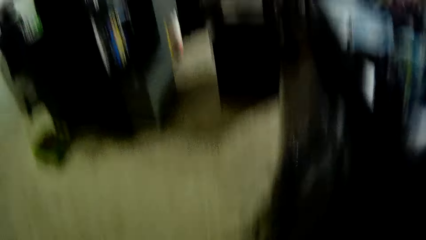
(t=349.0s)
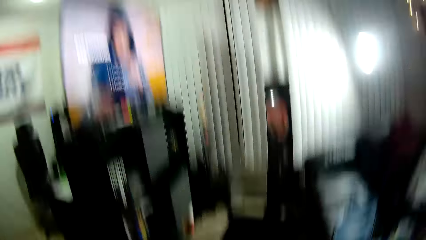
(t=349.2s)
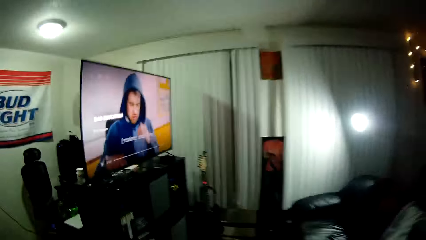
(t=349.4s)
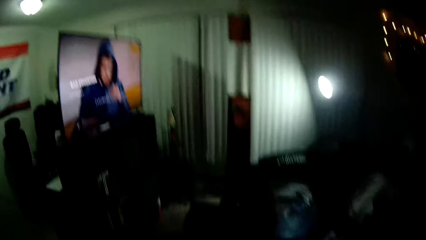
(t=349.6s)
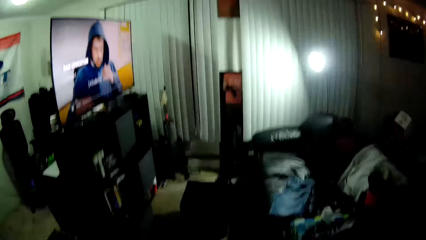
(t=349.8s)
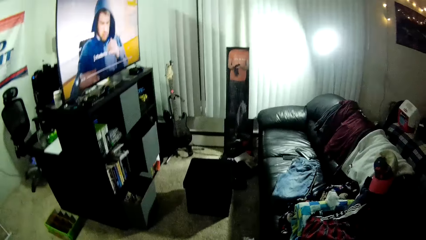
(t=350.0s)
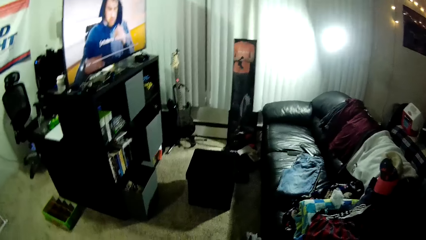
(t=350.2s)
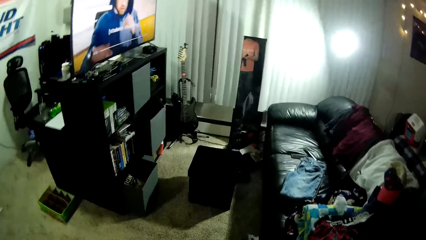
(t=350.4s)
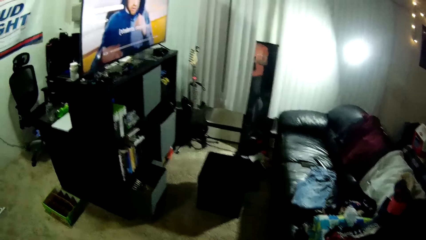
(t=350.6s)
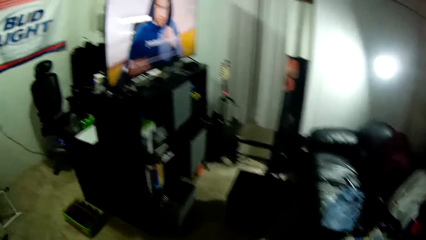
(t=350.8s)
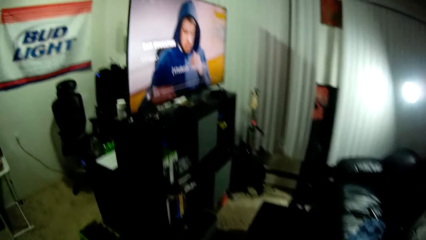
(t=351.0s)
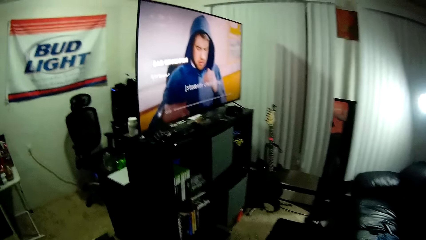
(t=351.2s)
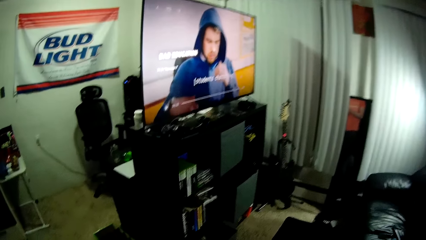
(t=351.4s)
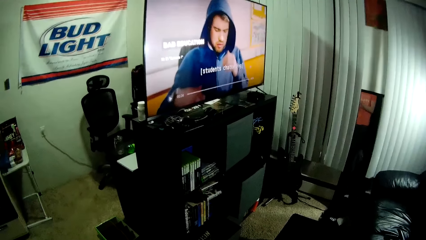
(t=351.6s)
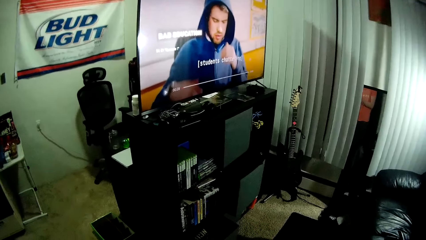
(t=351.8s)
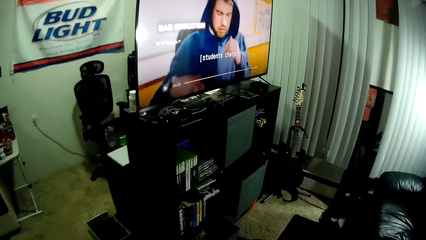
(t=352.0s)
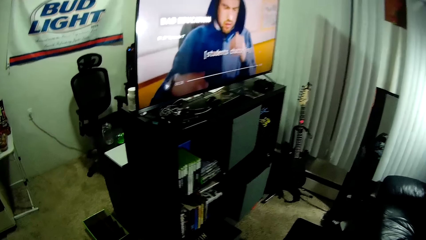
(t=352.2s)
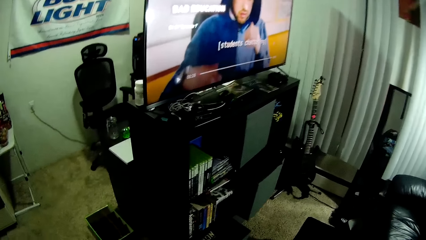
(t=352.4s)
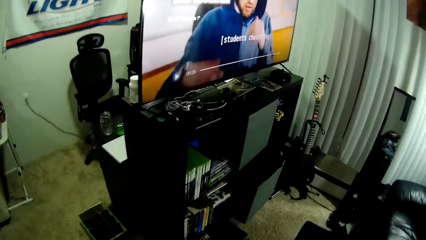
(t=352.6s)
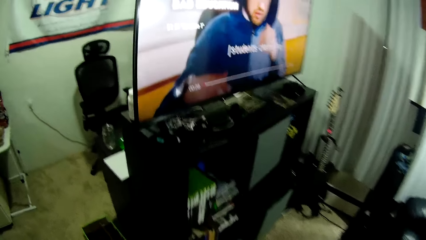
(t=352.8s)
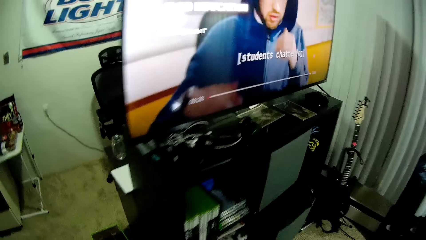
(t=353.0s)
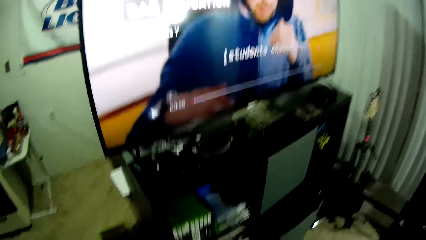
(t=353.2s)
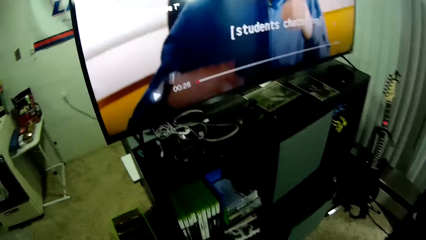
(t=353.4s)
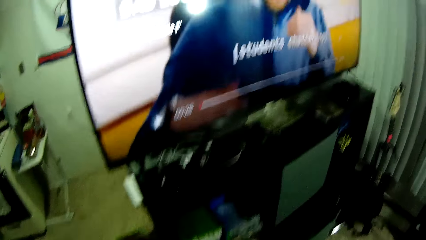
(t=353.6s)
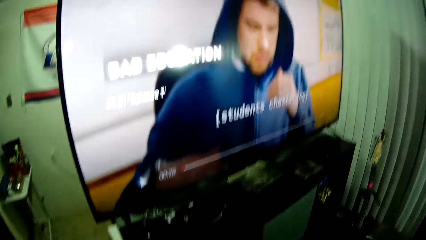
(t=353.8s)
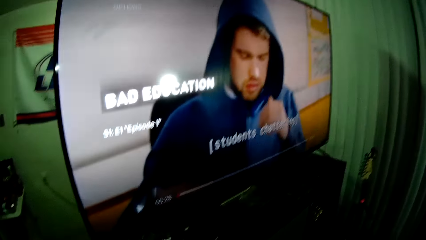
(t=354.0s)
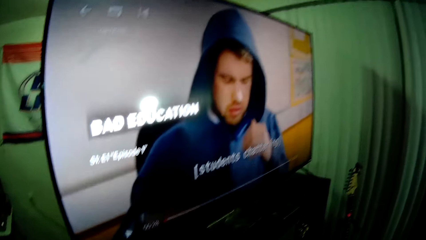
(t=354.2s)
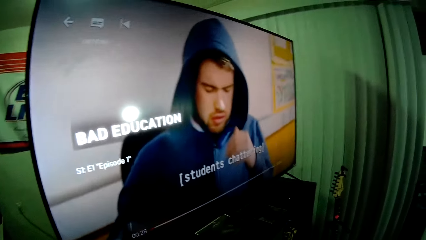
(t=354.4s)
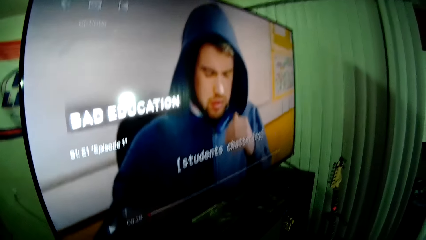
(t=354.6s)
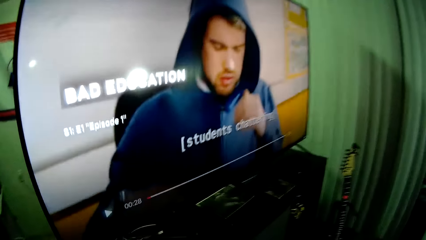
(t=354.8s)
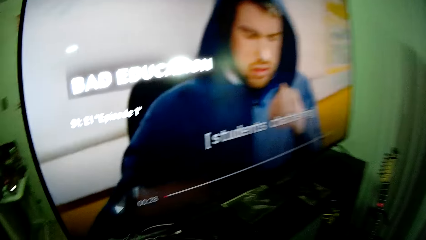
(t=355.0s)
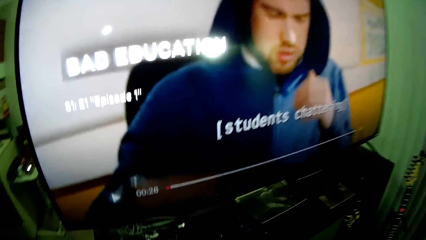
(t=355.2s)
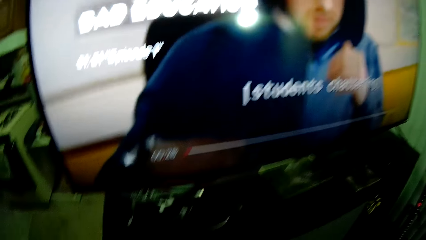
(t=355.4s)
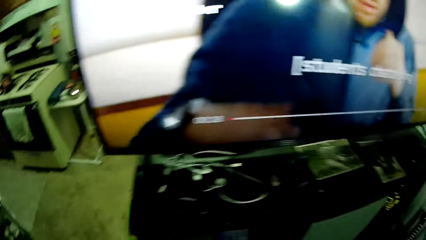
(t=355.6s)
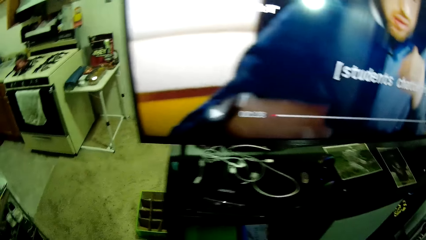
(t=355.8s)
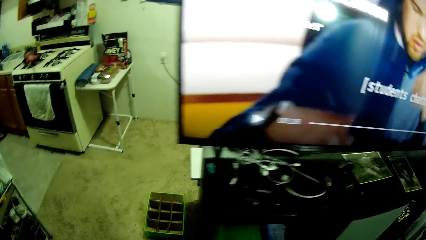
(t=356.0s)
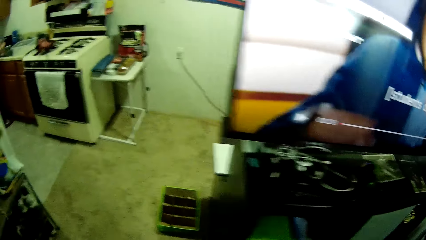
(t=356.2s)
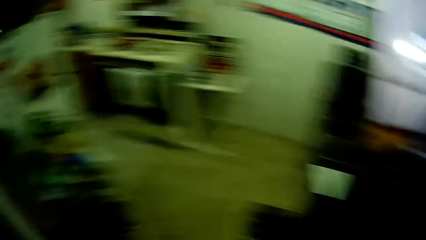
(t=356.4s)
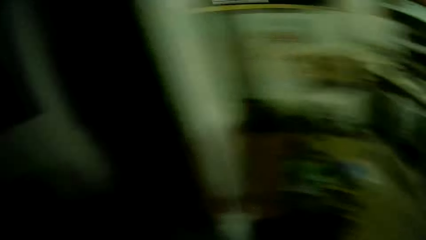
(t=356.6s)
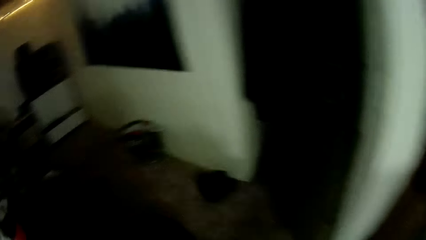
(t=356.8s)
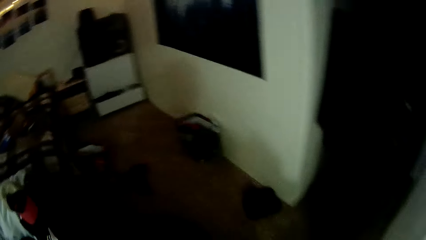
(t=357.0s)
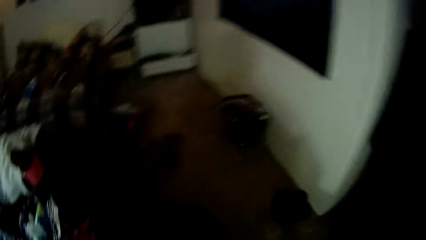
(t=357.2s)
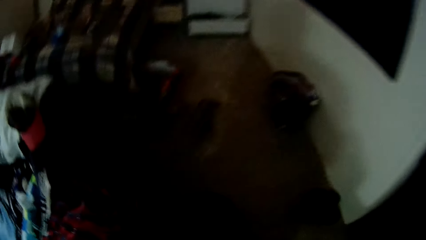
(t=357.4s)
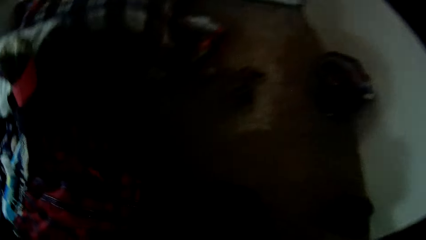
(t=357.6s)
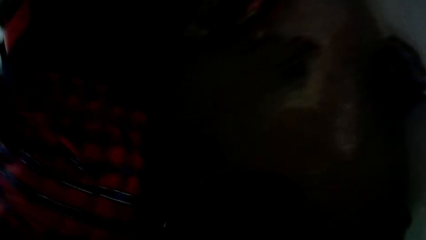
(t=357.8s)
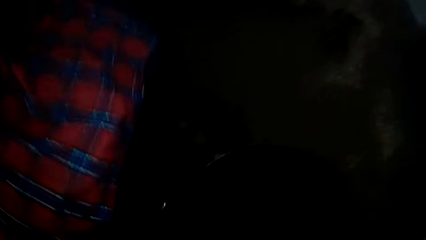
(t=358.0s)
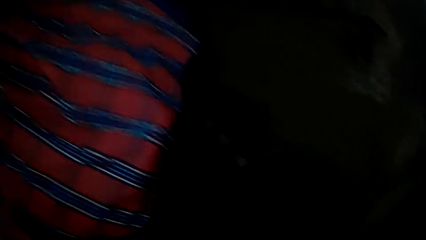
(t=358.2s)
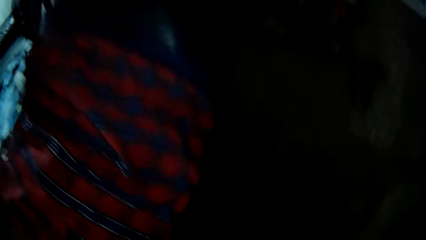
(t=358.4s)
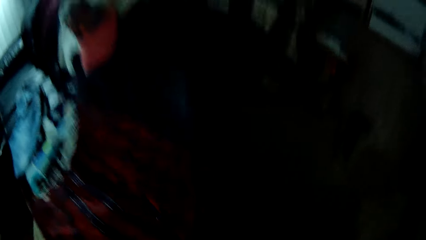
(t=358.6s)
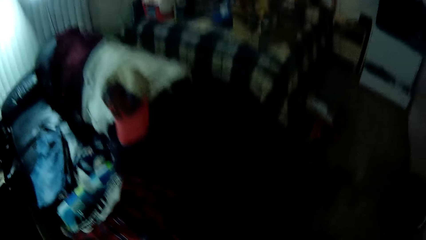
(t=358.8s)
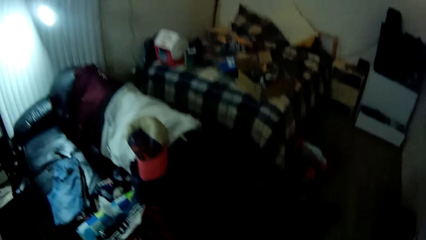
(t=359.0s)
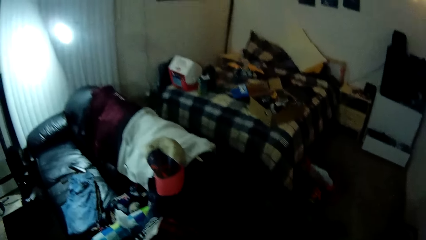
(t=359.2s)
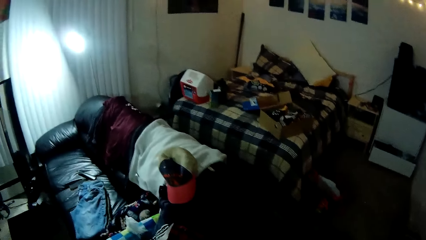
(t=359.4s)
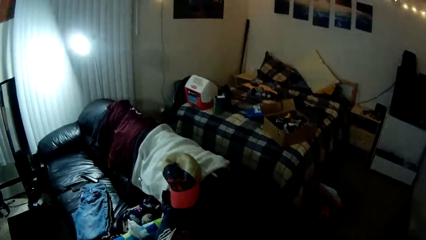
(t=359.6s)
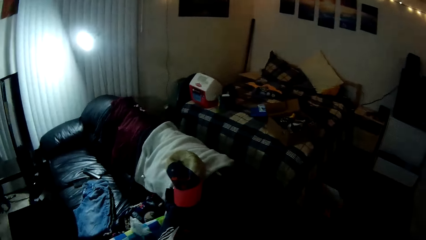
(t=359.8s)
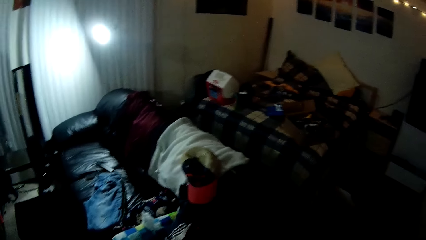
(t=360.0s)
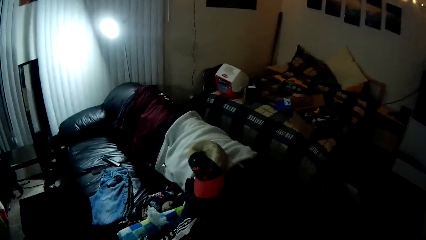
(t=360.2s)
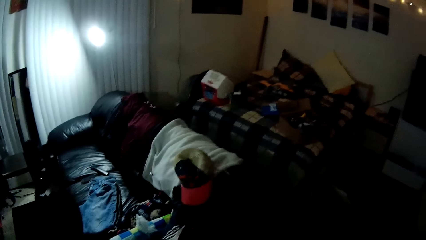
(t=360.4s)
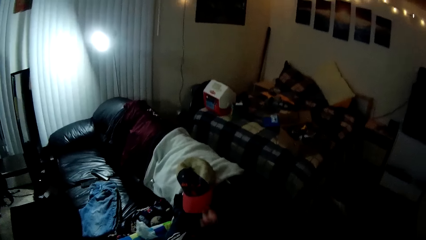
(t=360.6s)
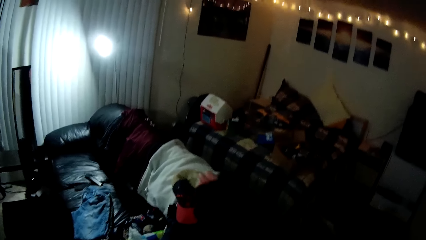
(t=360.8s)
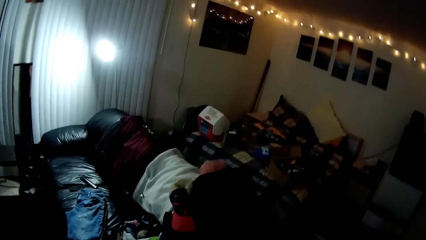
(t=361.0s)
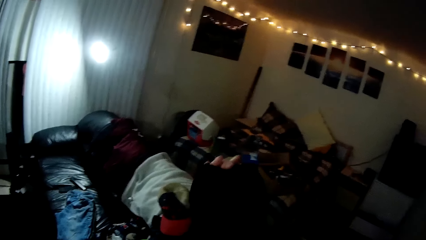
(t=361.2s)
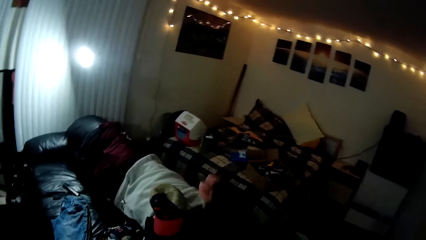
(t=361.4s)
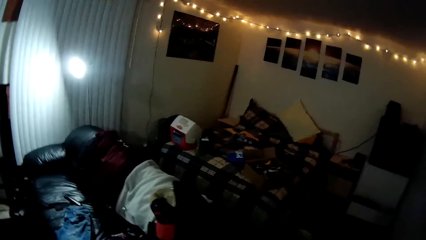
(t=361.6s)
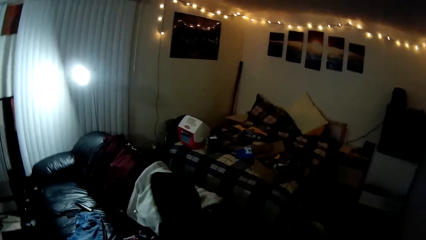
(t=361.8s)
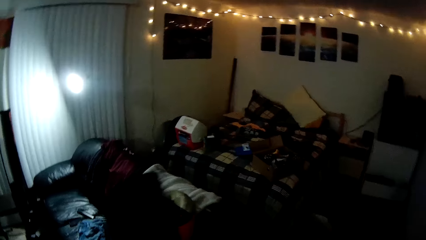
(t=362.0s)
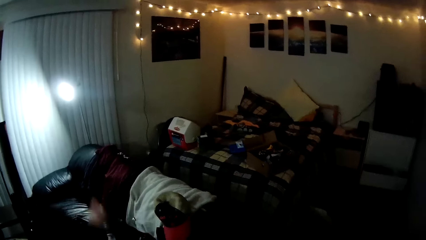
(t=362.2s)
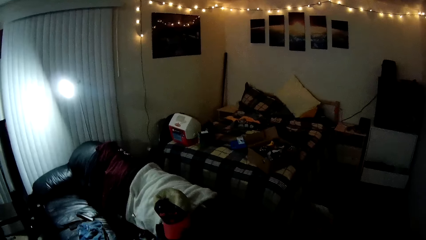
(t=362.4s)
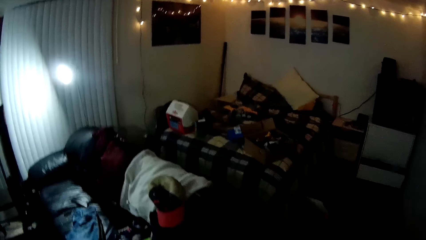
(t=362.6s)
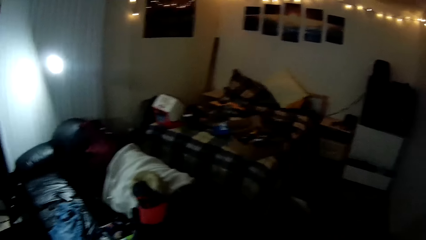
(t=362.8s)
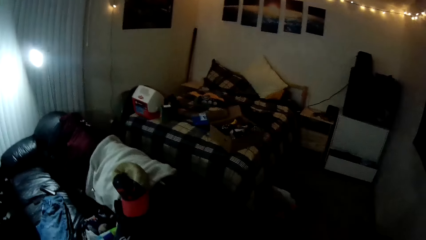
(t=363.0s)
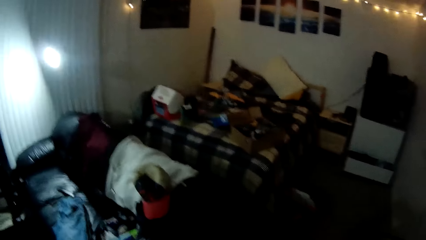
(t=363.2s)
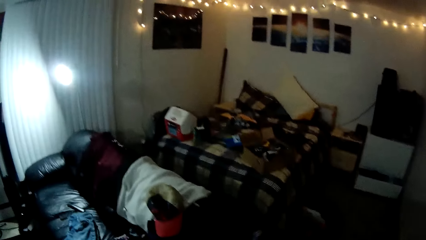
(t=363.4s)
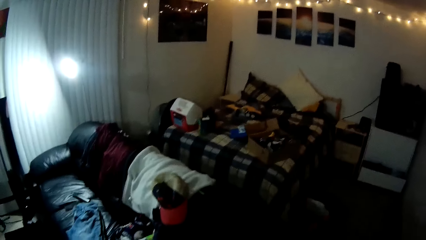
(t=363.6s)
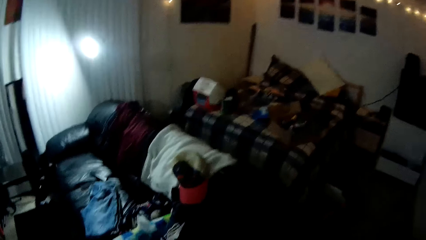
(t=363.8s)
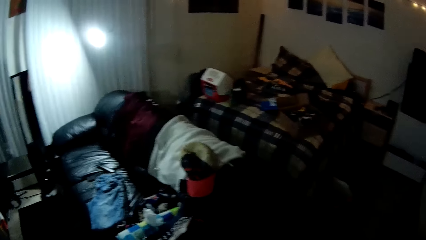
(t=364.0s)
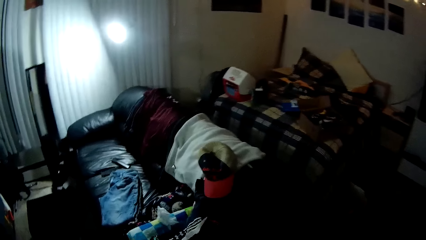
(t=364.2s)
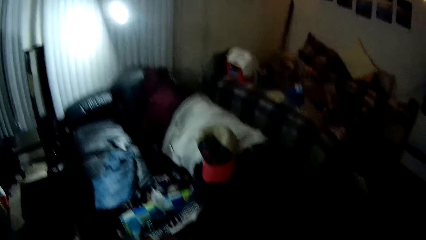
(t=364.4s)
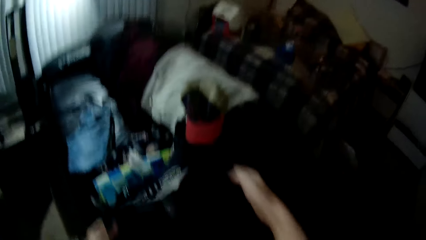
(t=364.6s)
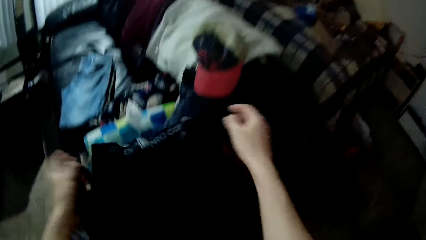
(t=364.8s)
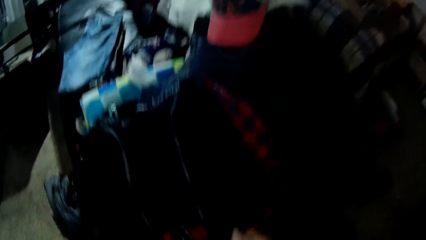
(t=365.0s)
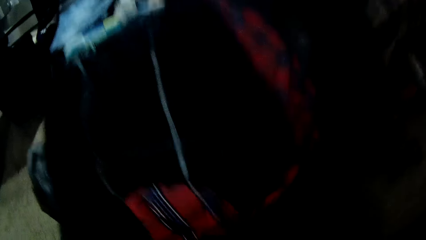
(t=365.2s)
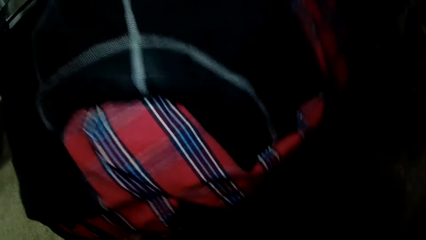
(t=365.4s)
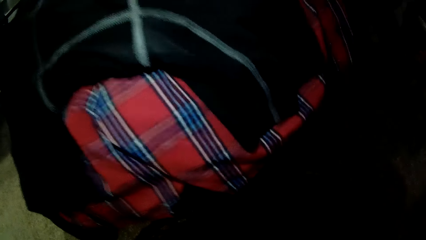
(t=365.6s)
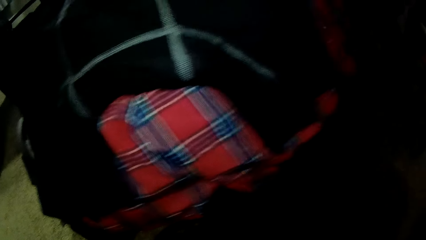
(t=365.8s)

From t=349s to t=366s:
The camera wearer picks a cloth on the carpet. They walk in a room. They put the cloth in a basket. They adjust another cloth and drop the other cloth on the chair.
